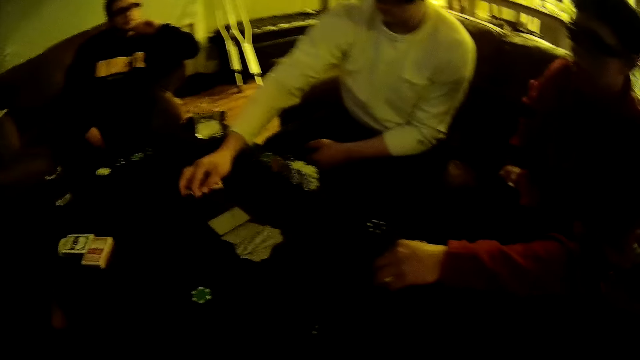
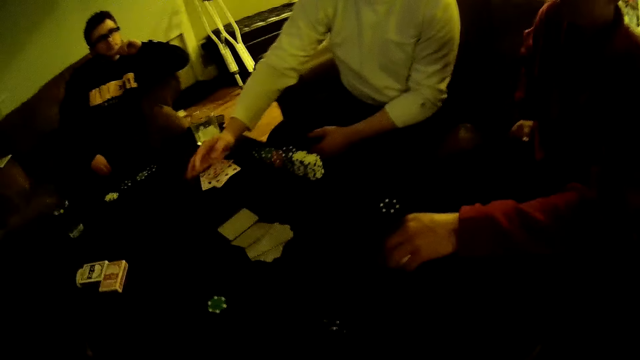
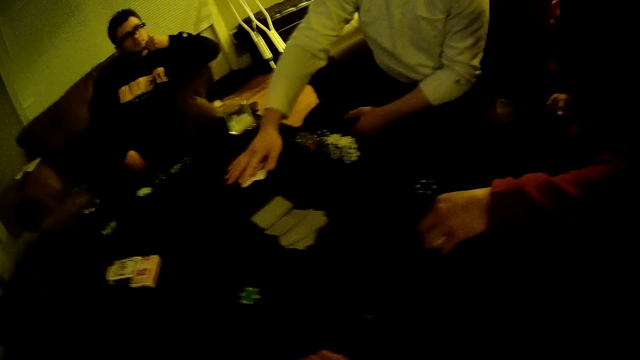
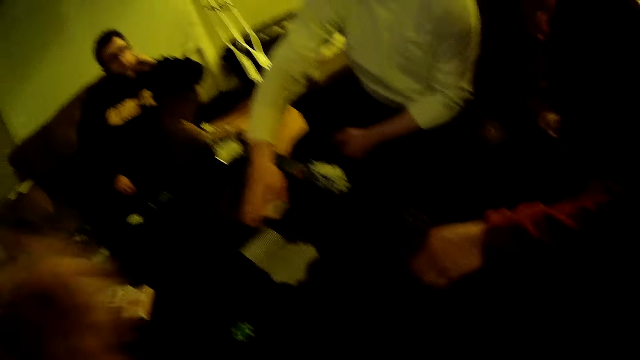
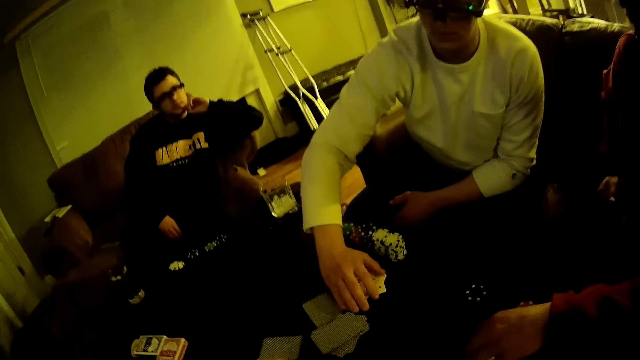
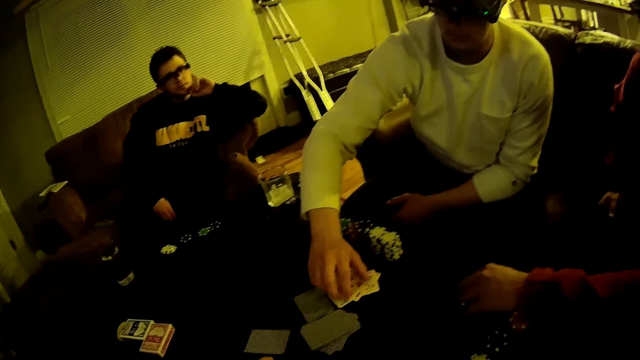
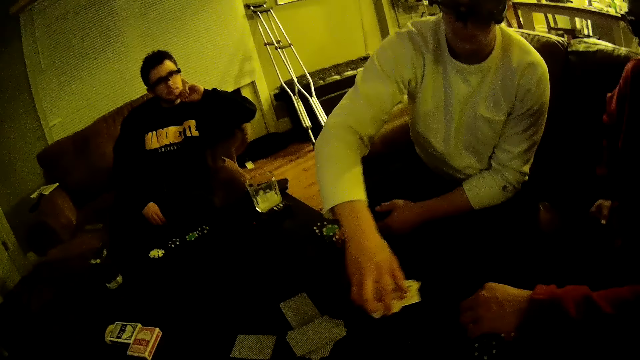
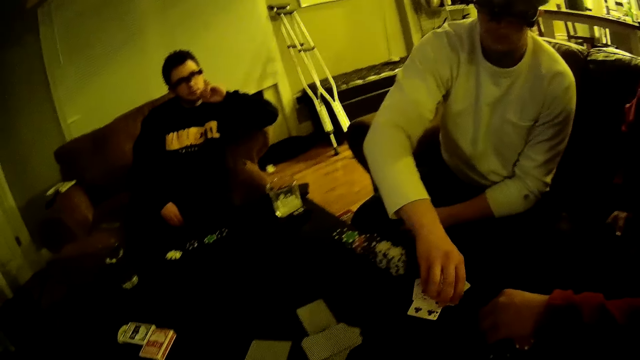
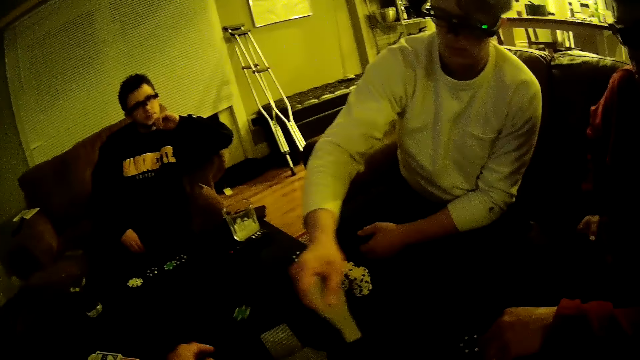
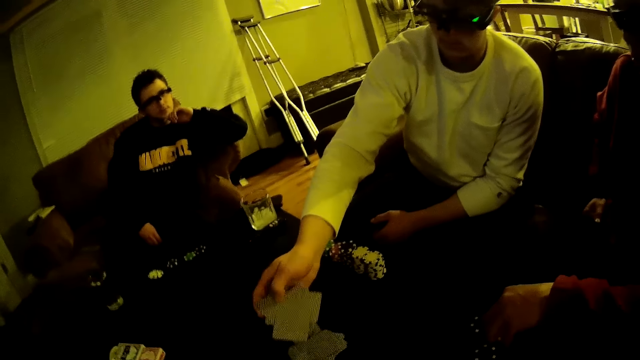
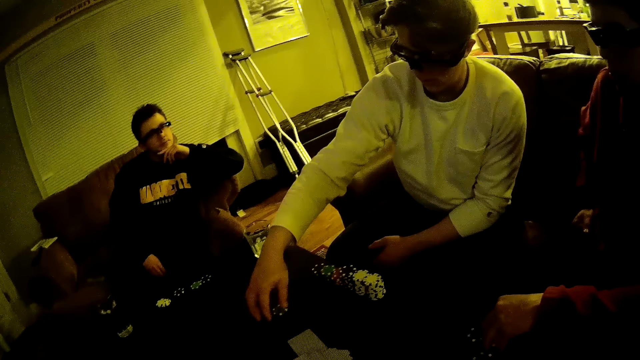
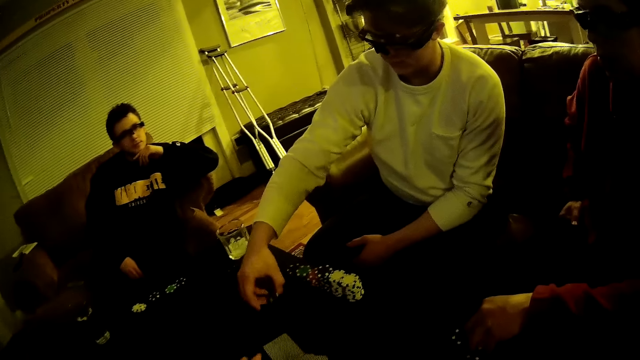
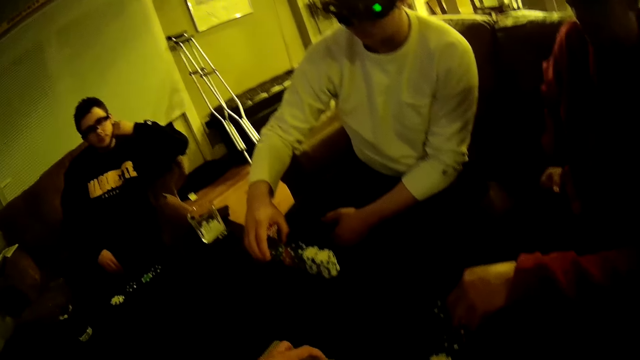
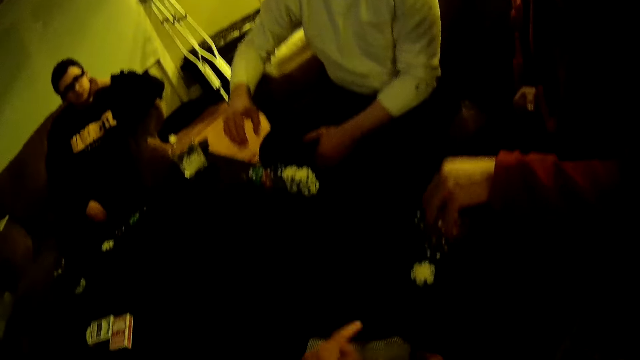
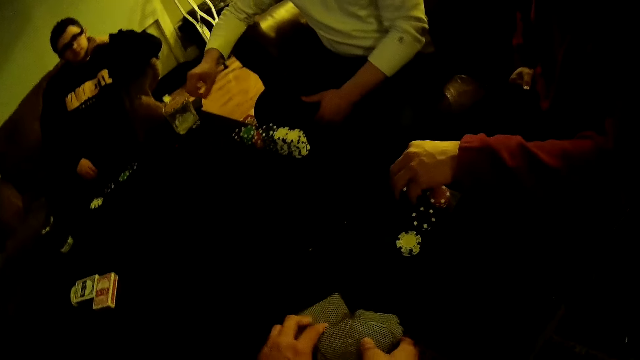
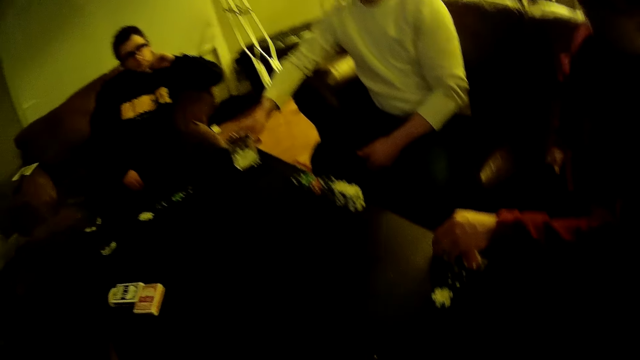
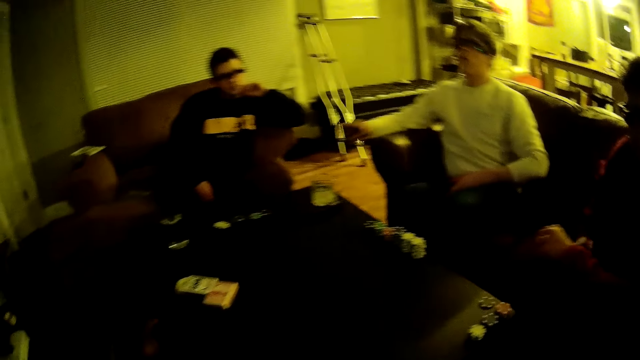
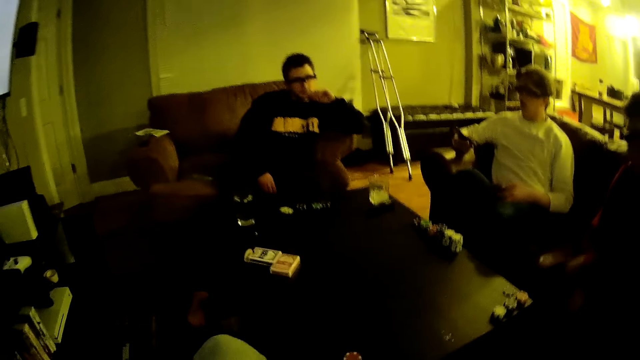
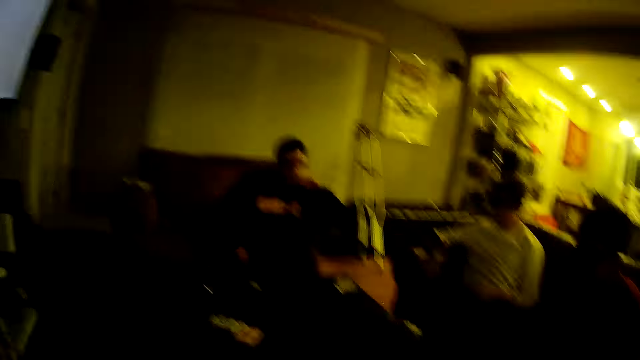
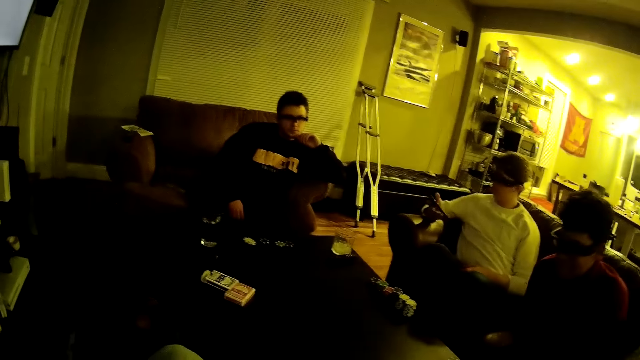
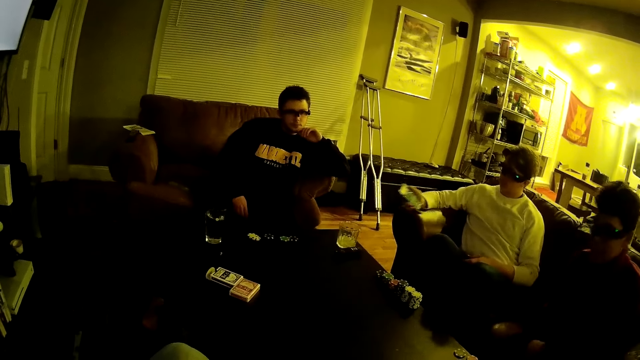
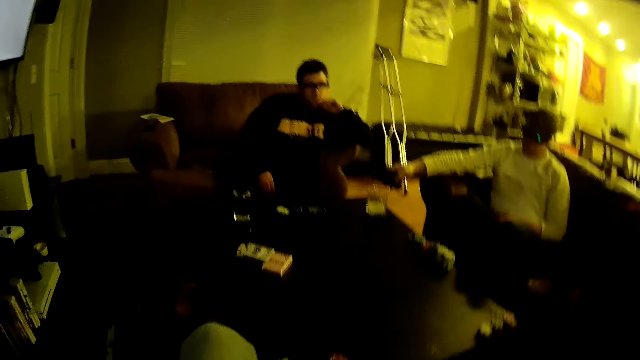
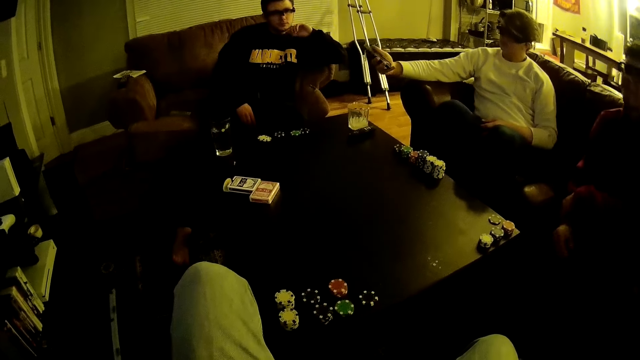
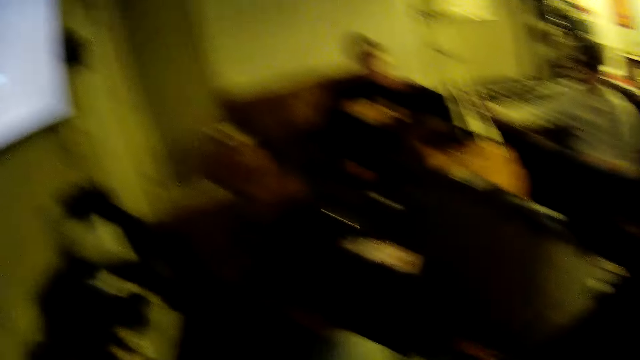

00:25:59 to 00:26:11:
A man arranges a stack of poker chips or dice on the table with his left hand. Another man moves the pack of cards on the table with his right hand. The camera wearer moves his hand. The second man picks up the cards from the table with his right hand. The second man drops the cards on the table. The second man picks a poker chip from the table with his right hand. The camera wearer picks a pack of cards from the table with his left hand. The second man places the poker chip in his right hand on the stacks of poker chips on the table. The first man arranges the poker dice. The second man picks the phone from the table with his right hand. The first man moves forward. The second man operates the phone.

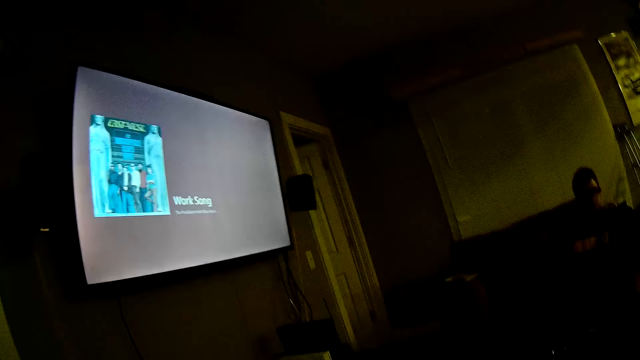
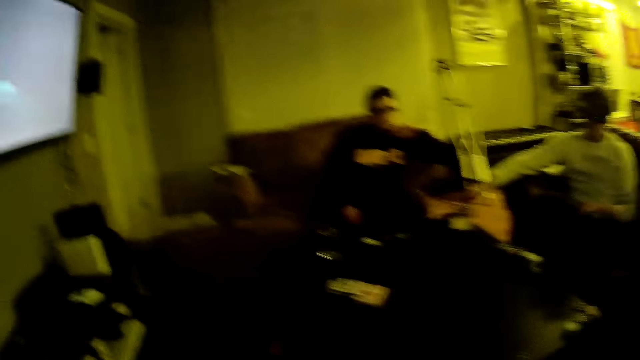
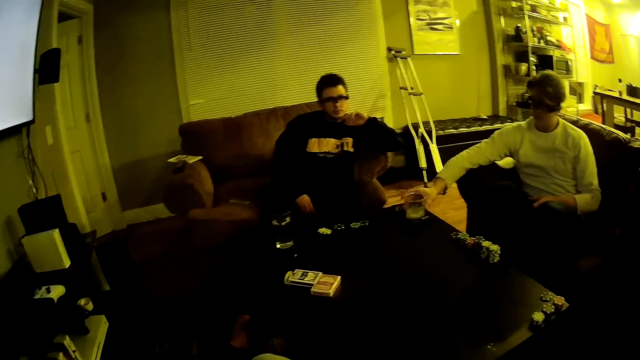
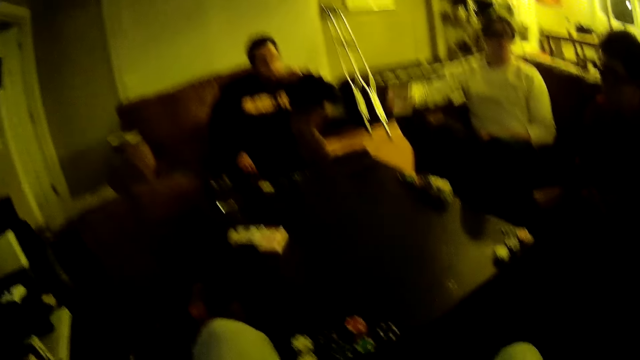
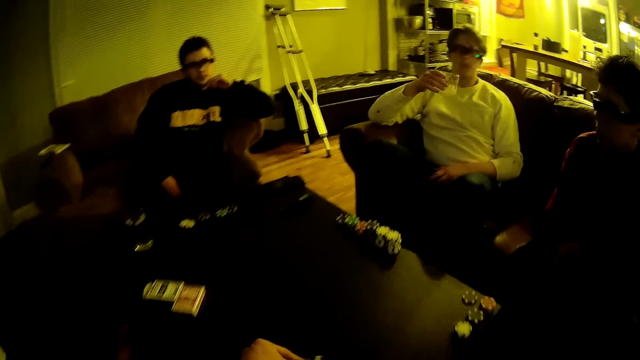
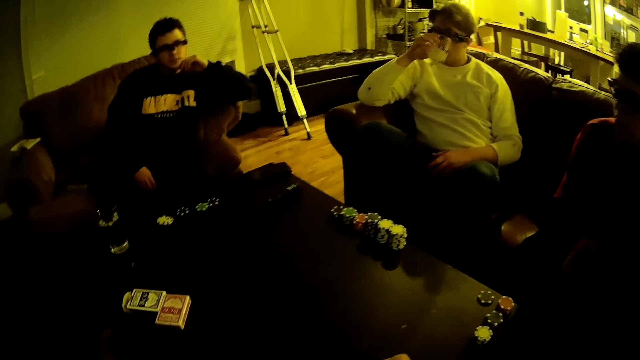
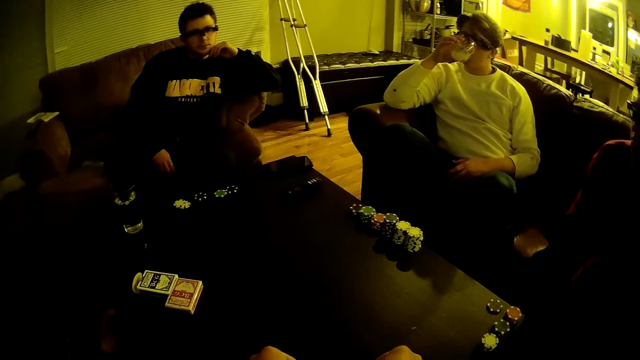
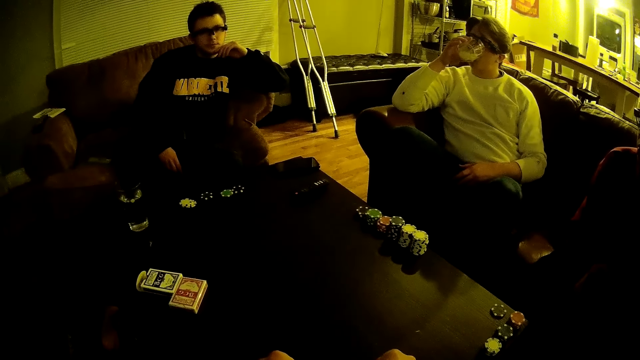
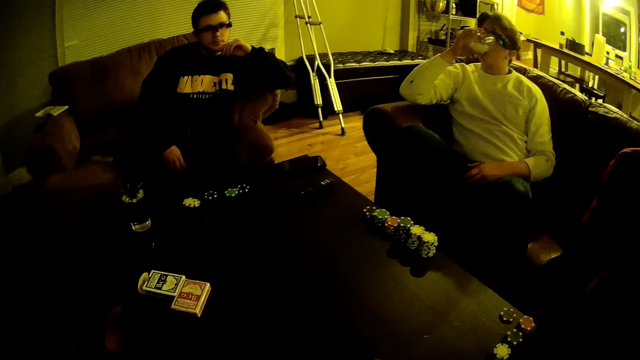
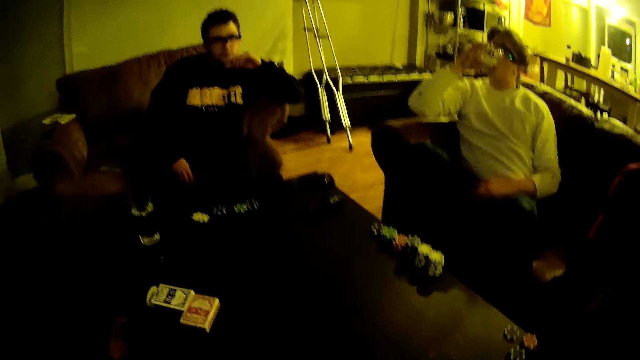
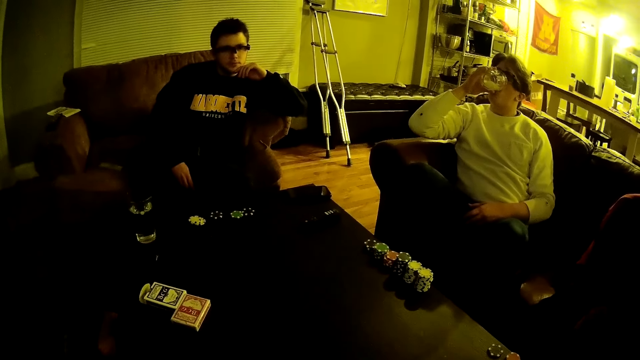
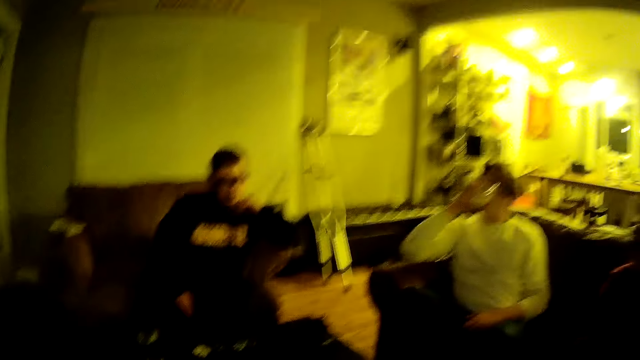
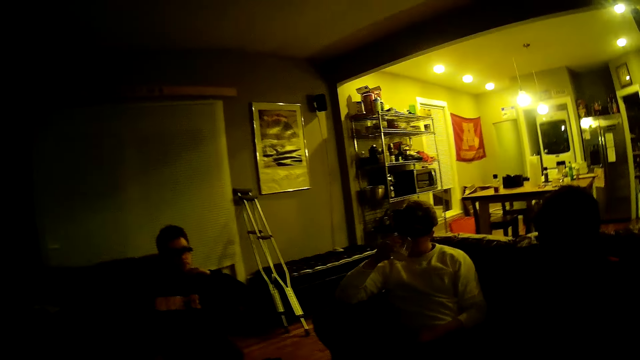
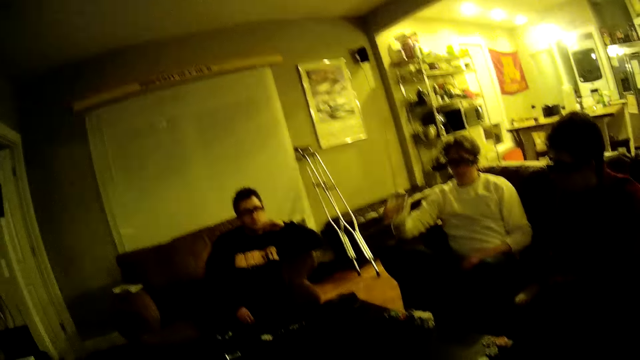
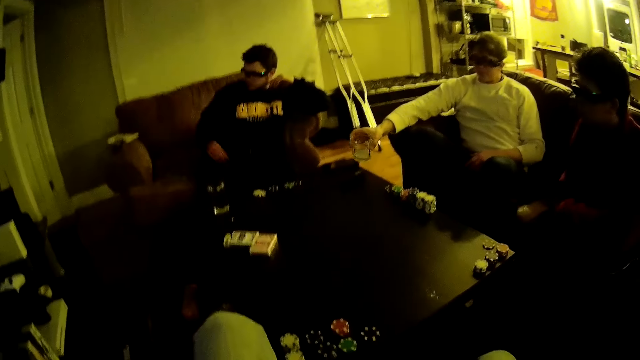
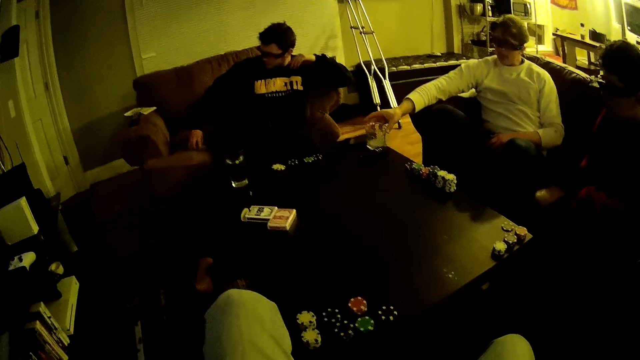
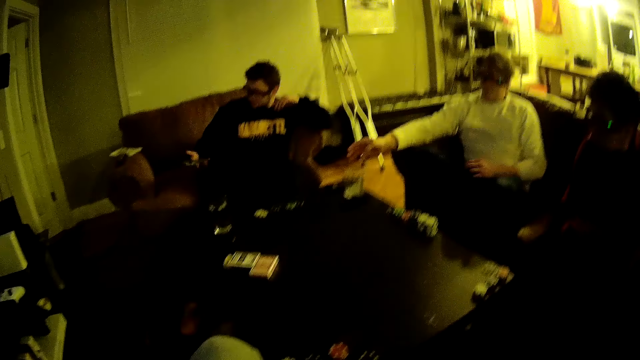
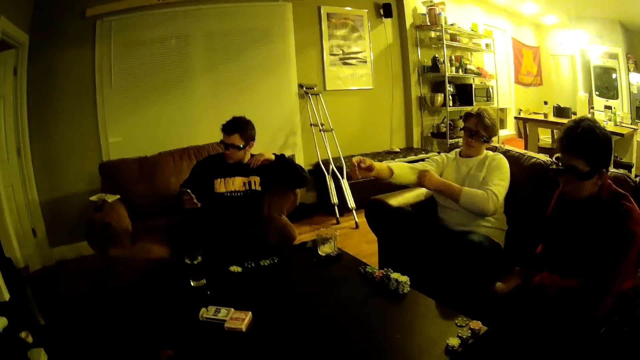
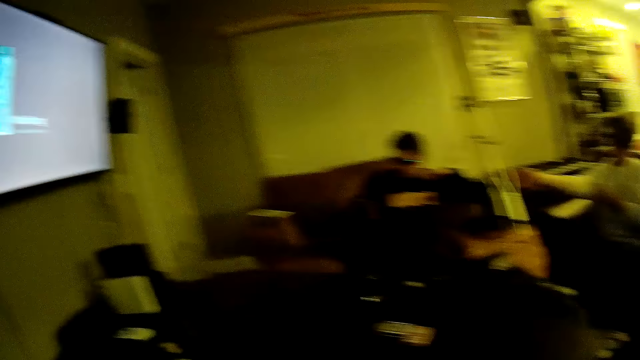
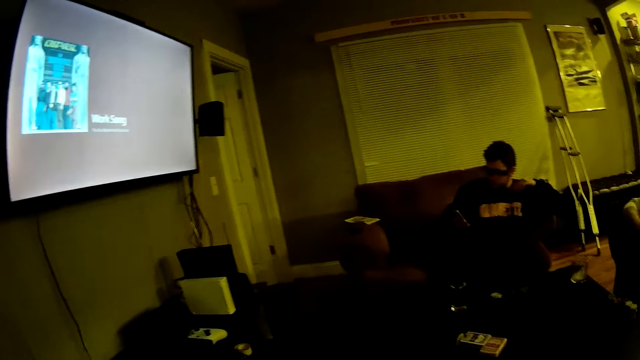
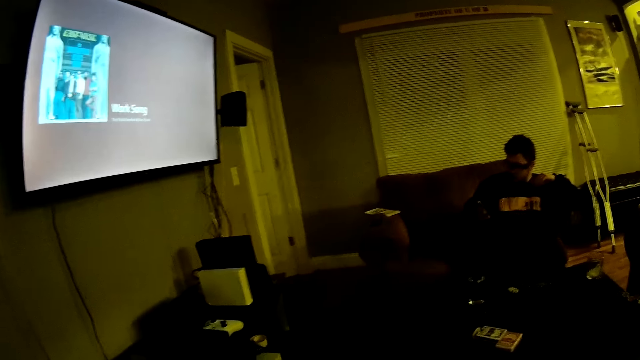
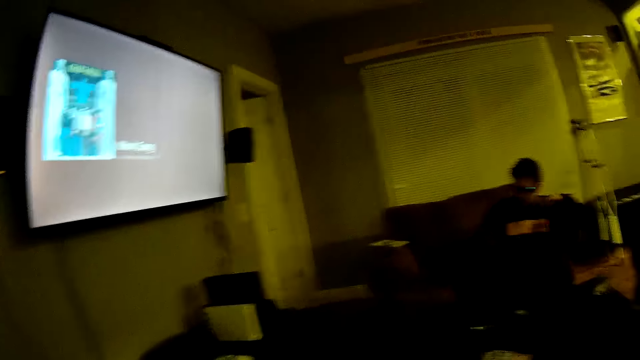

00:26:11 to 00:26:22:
A man places the phone on the table. The man picks a glass cup from the table with his right hand. The man drinks from the glass cup in his right hand. The man places the glass cup on the table. Another man picks a phone from the chair with his right hand. The other man operates the phone in his right hand. The first man pulls the right sleeve of his shirt with his right hand.
